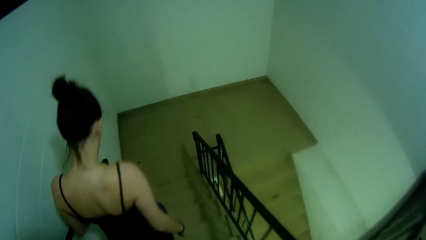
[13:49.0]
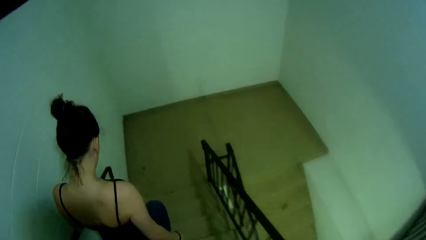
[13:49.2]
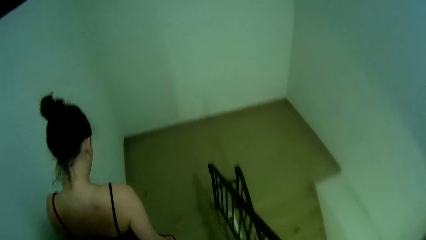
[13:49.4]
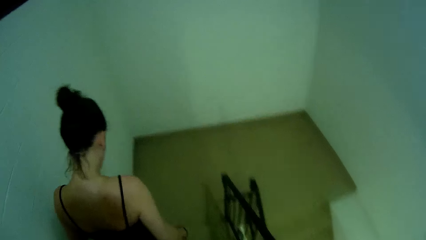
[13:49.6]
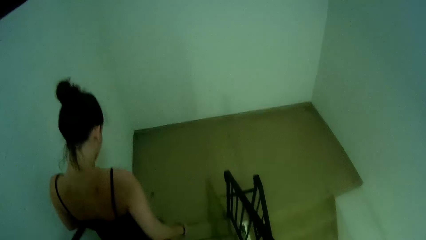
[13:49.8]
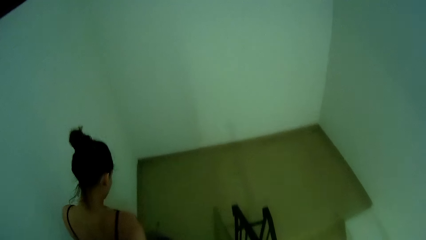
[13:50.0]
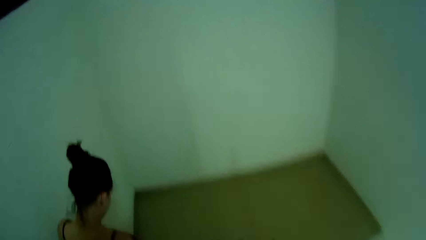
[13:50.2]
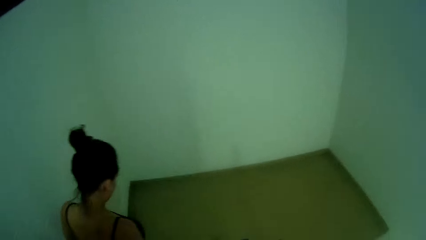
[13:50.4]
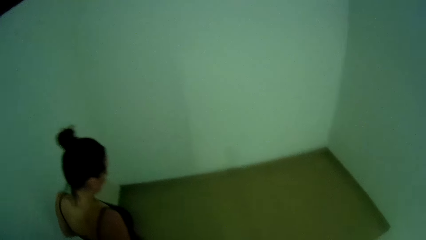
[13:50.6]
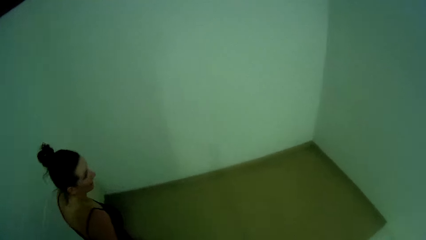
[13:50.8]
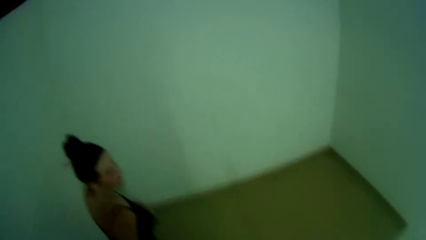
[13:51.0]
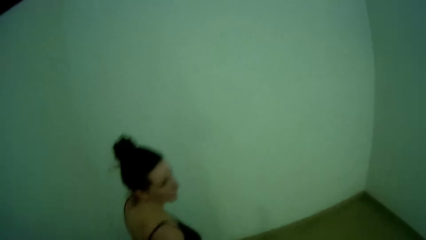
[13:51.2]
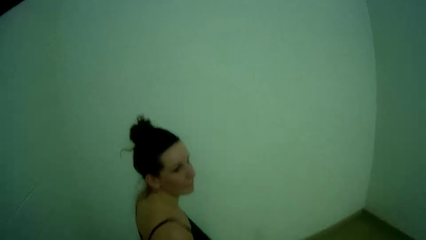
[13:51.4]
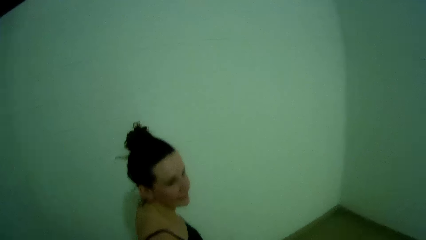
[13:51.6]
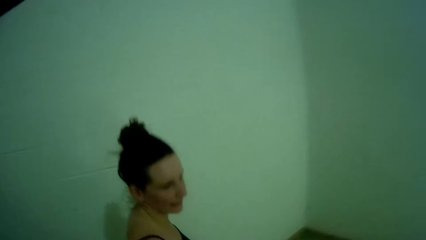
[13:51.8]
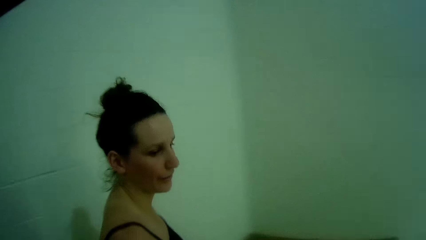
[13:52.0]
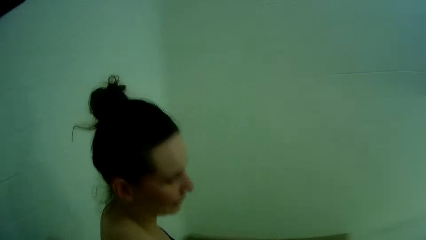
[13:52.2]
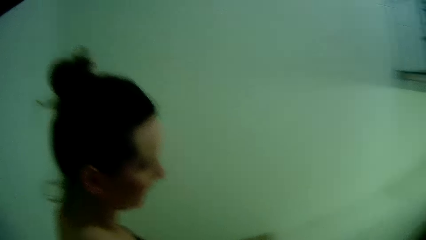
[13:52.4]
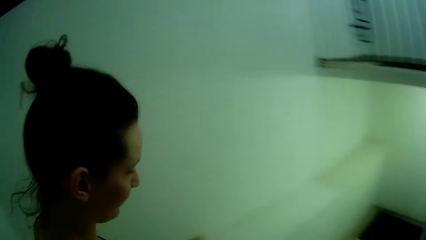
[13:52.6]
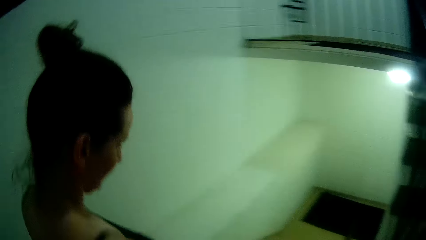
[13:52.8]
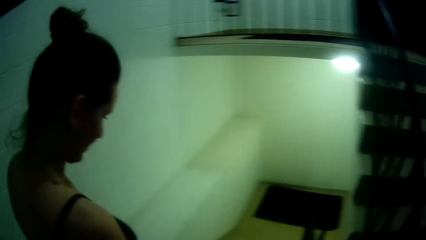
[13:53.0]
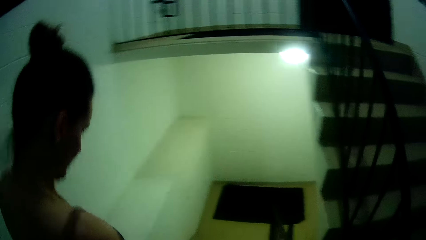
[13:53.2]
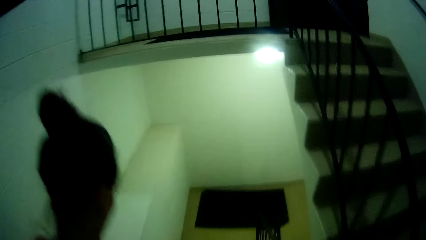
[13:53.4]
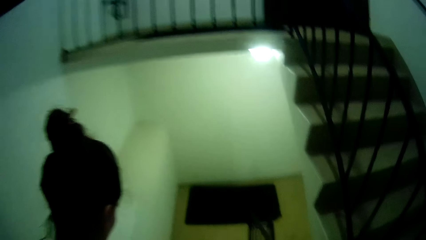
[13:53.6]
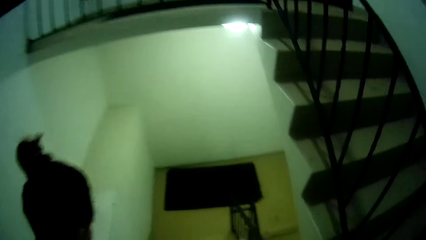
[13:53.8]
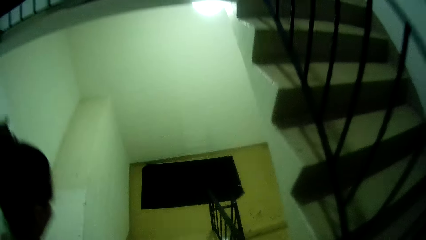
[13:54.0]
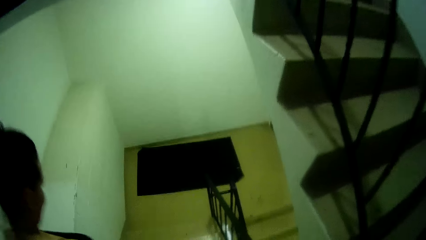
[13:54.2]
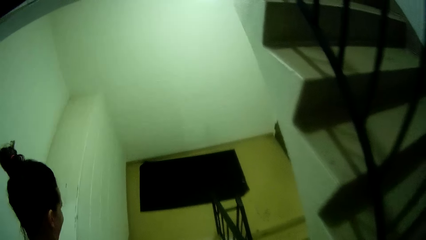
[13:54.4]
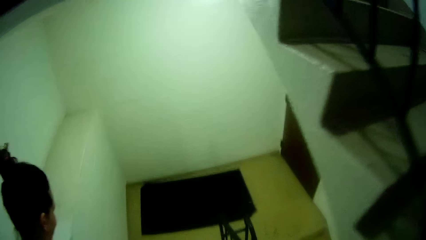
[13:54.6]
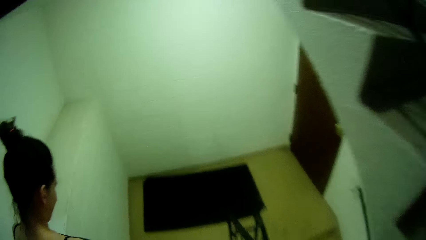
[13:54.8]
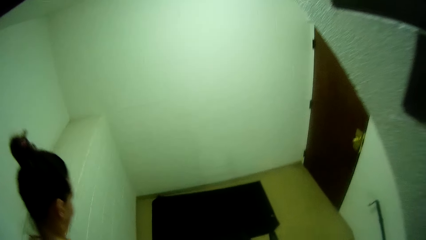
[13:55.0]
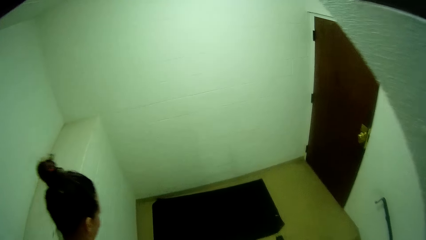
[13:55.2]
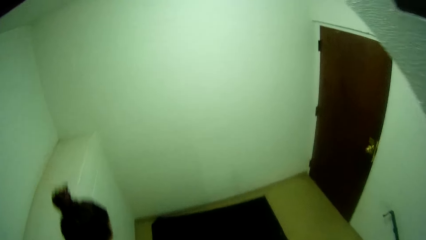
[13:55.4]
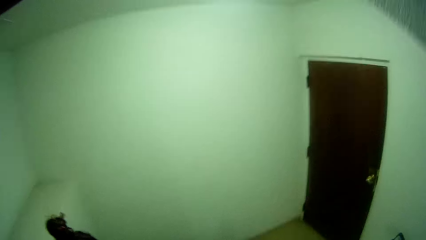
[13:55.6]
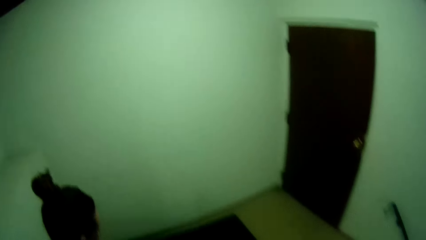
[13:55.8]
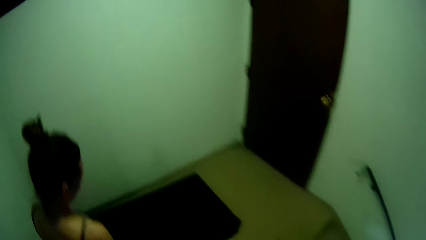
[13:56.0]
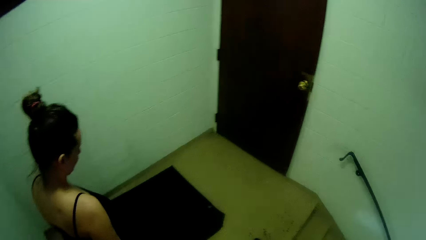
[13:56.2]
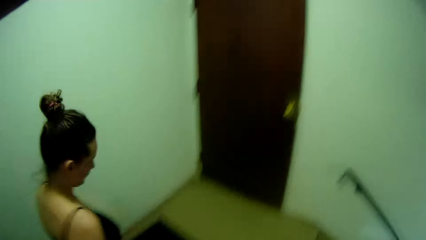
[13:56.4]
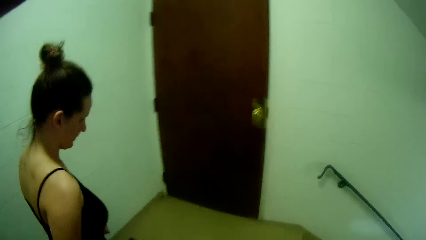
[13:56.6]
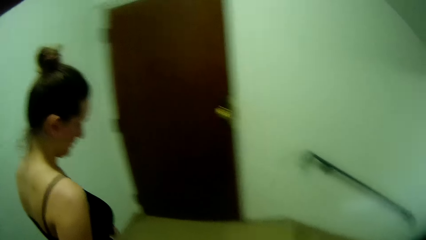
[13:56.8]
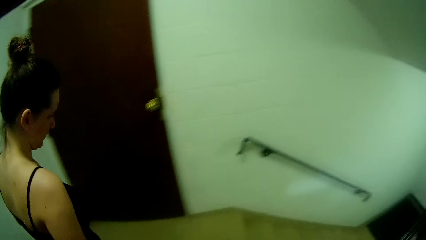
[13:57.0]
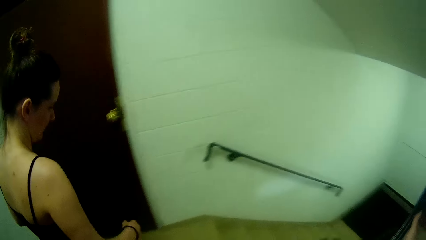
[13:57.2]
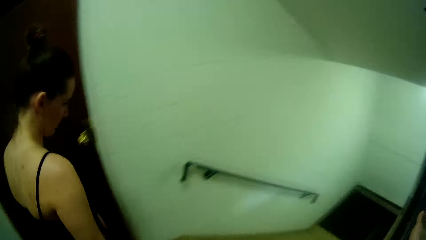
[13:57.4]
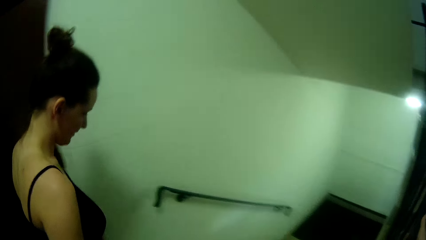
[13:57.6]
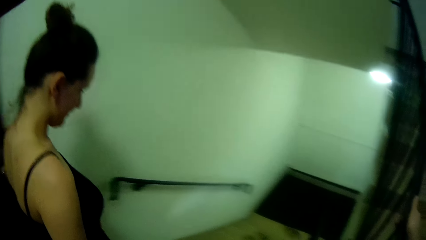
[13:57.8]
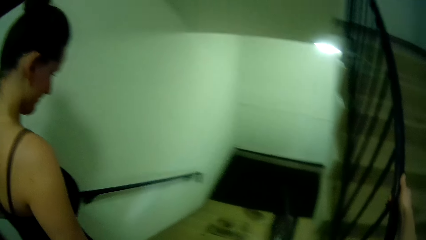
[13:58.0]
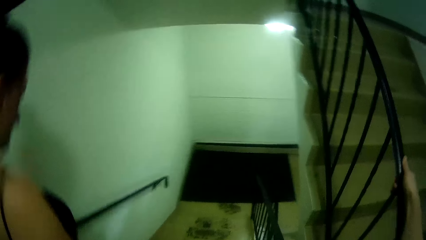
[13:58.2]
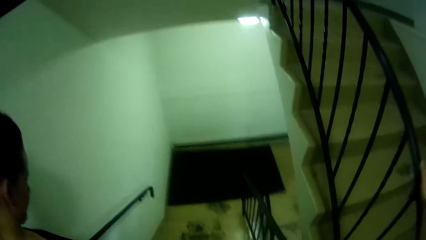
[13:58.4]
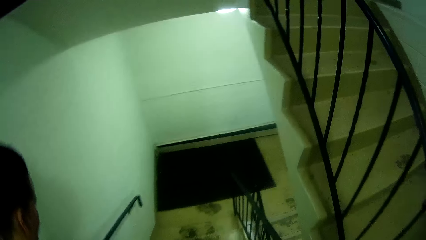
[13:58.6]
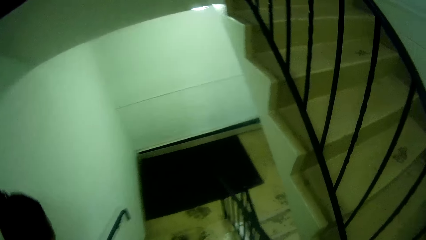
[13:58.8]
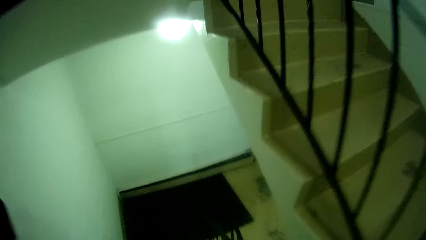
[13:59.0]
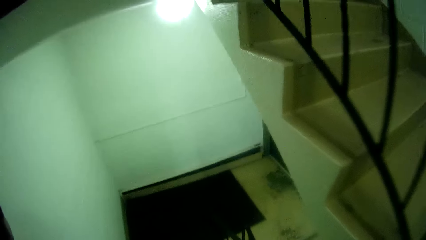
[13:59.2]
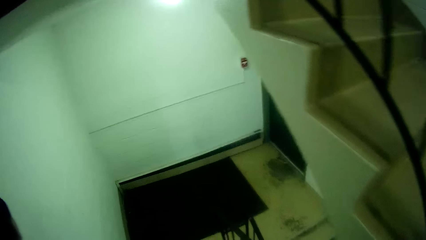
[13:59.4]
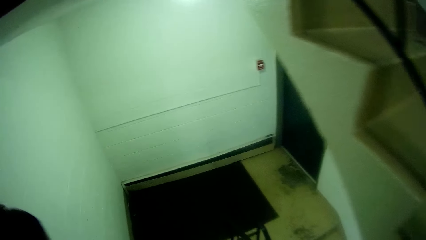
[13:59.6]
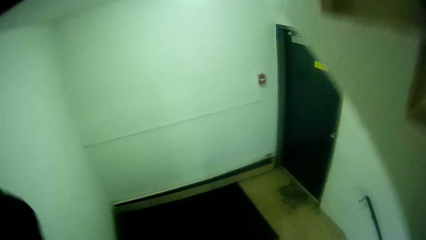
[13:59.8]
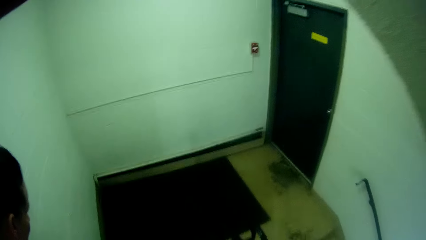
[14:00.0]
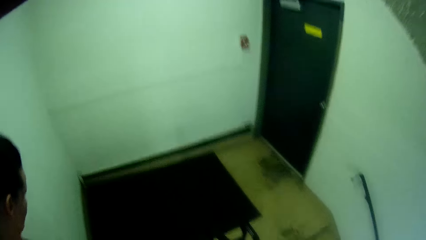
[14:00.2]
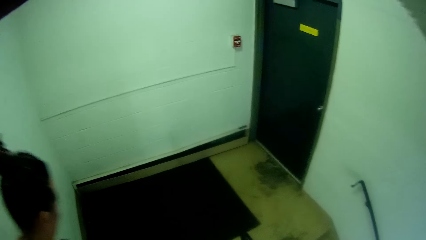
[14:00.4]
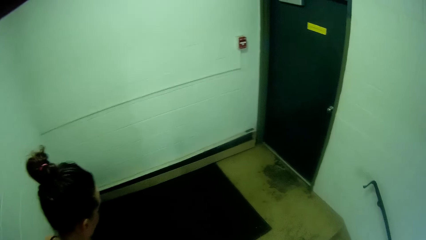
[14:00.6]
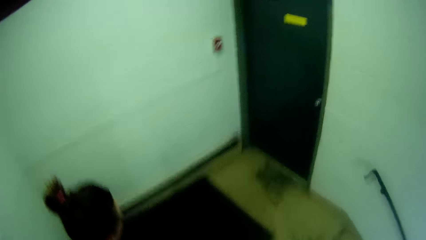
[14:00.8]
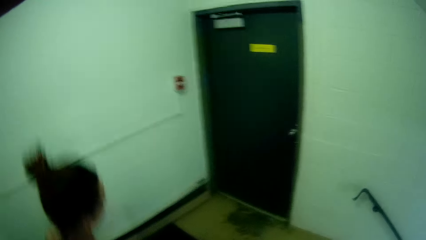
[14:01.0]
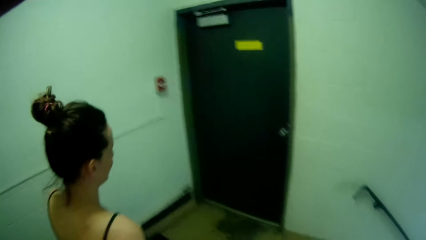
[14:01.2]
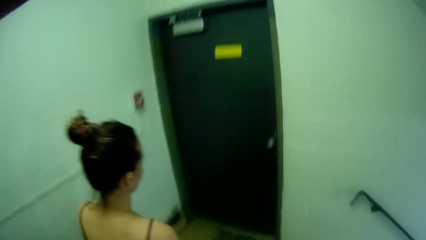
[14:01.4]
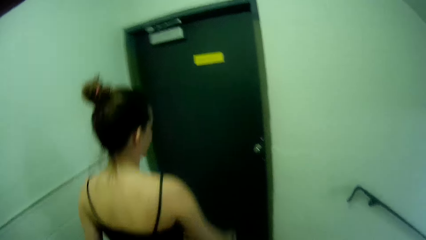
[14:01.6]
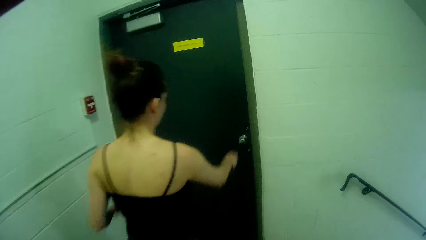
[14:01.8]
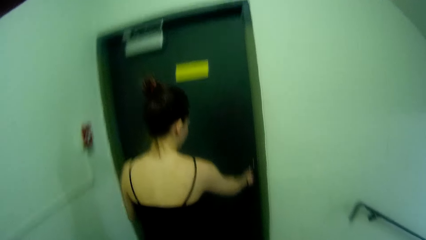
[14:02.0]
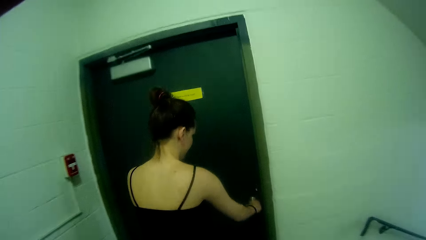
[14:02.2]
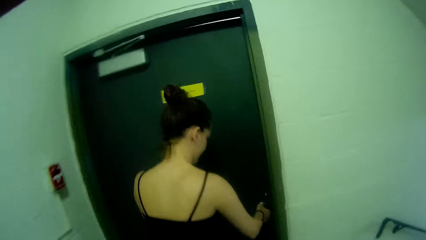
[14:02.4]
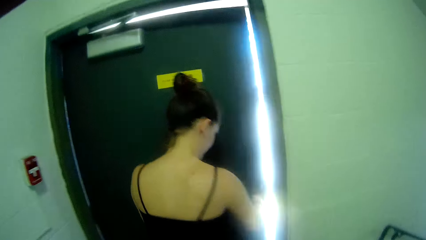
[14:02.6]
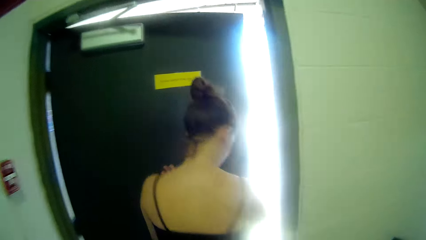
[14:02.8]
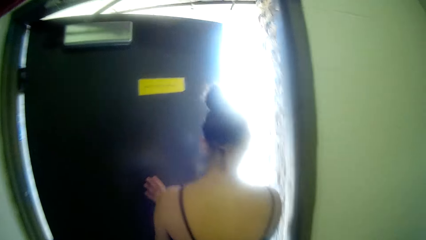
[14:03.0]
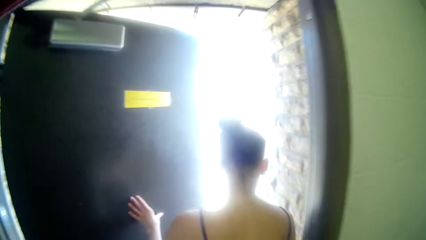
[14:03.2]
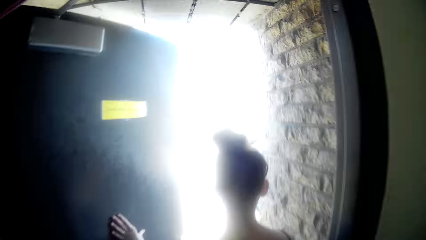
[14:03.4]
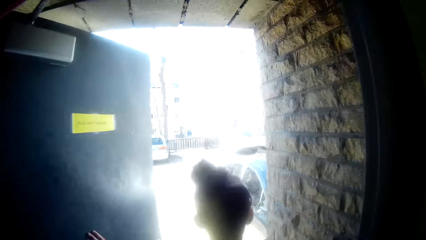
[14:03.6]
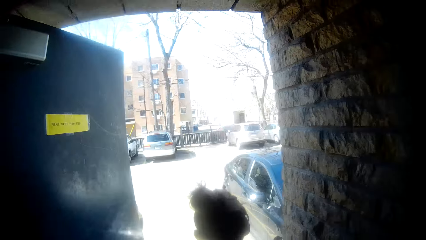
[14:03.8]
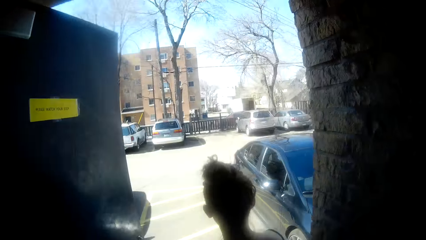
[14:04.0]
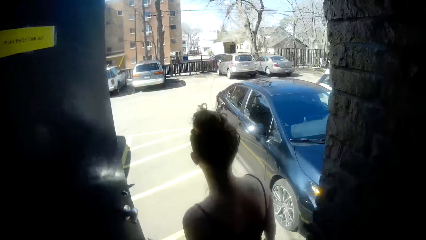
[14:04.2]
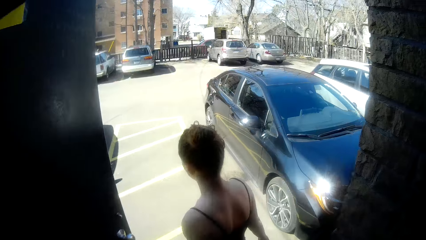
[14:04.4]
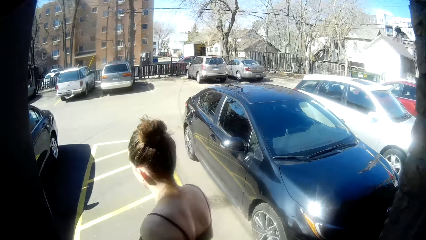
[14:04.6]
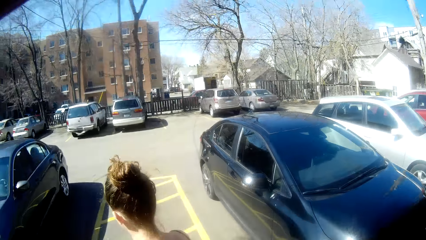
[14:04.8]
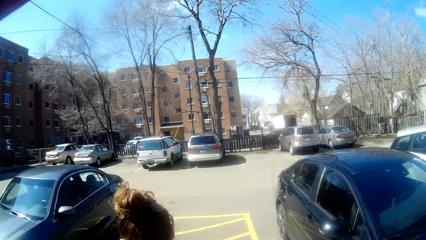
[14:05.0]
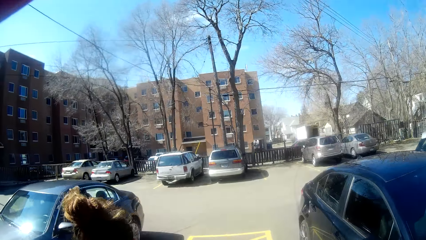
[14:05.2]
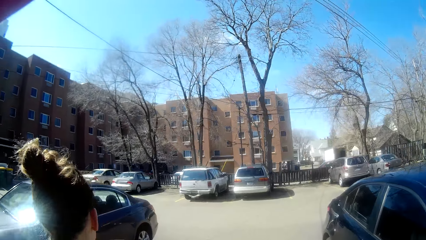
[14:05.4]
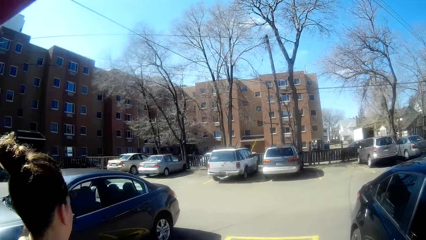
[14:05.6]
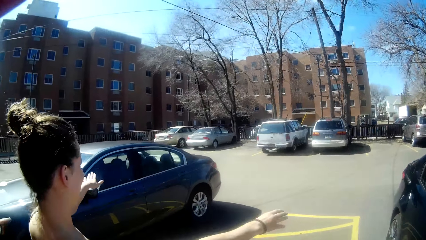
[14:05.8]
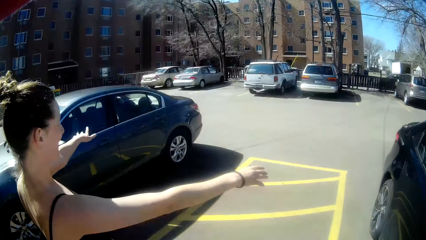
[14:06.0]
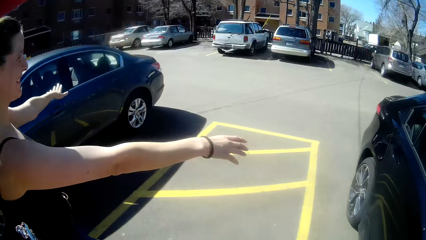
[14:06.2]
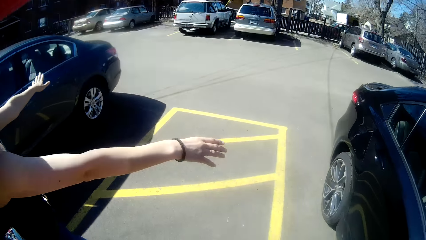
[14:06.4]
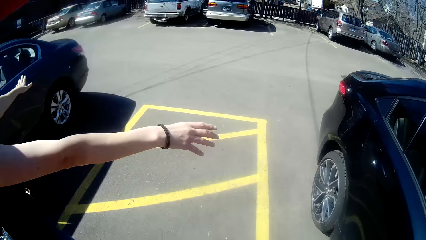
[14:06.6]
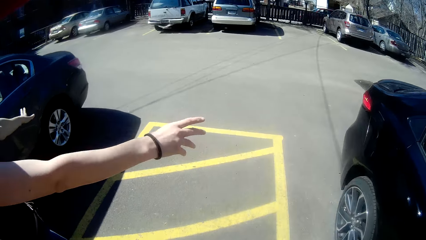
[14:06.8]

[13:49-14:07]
A woman opens the door. The woman walks outside the house and walks around the parking lot with the camera wearer.
